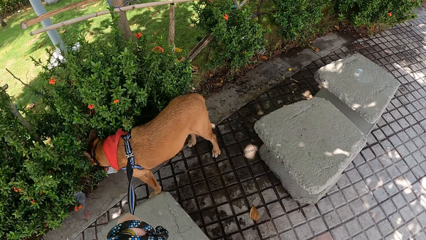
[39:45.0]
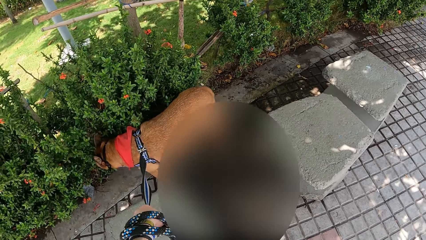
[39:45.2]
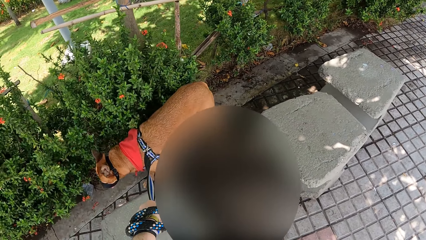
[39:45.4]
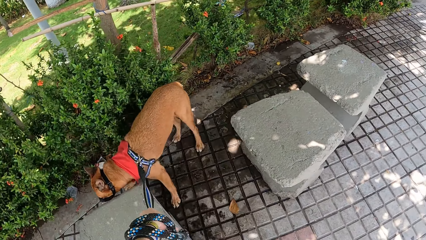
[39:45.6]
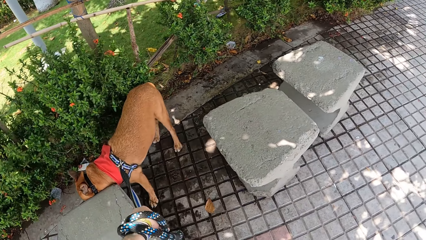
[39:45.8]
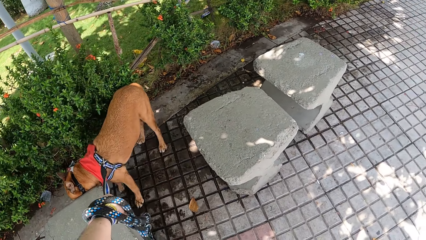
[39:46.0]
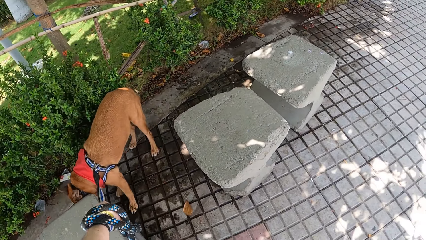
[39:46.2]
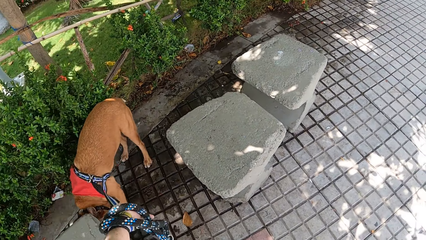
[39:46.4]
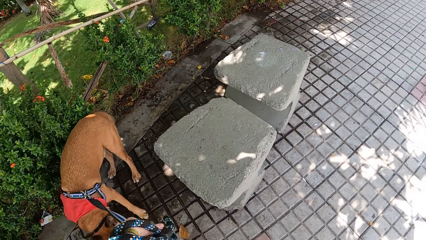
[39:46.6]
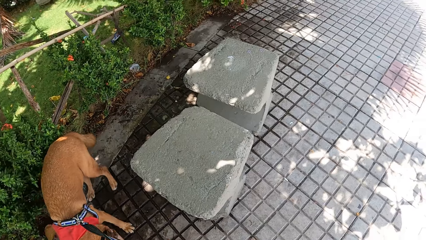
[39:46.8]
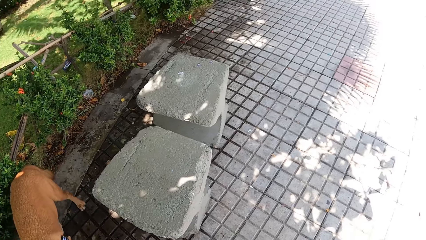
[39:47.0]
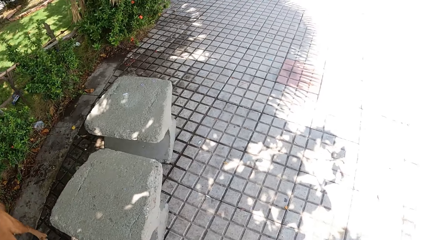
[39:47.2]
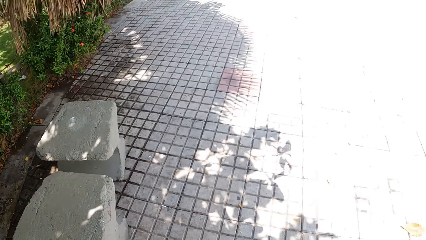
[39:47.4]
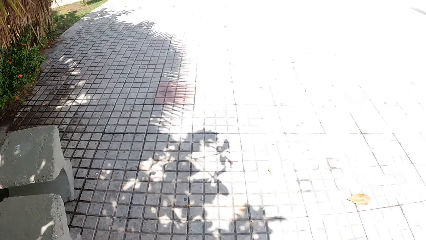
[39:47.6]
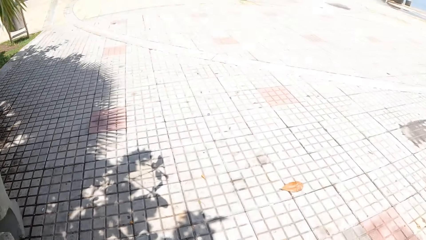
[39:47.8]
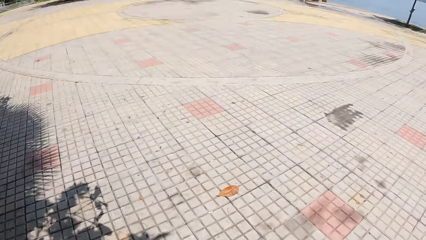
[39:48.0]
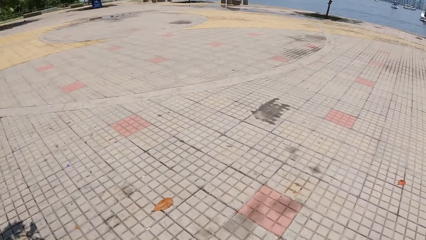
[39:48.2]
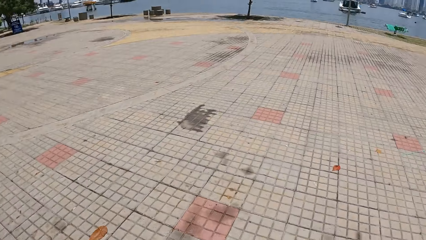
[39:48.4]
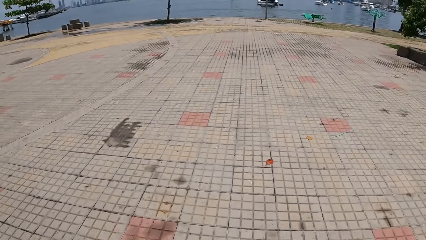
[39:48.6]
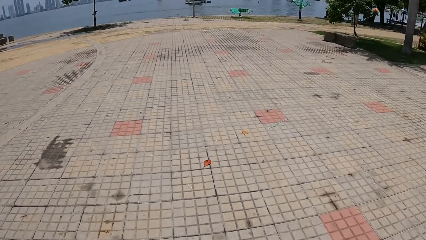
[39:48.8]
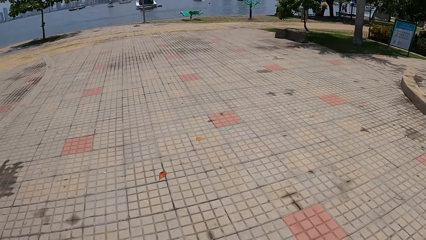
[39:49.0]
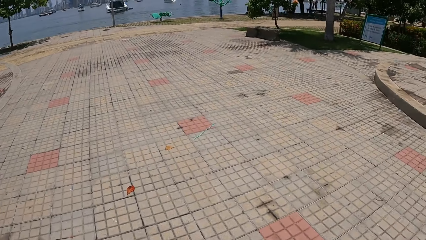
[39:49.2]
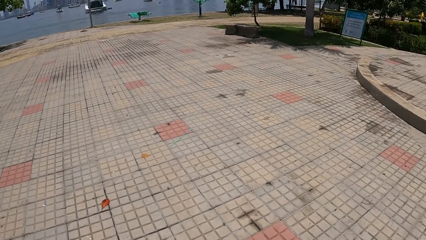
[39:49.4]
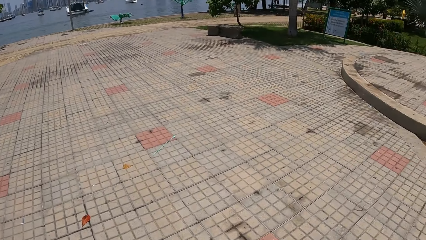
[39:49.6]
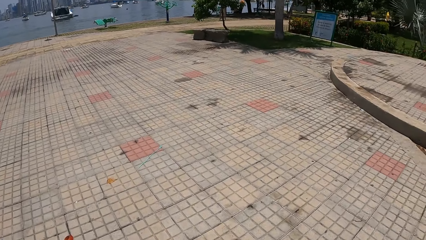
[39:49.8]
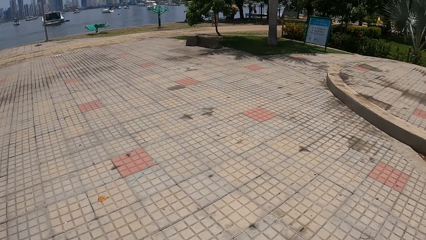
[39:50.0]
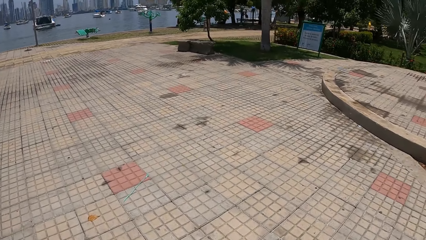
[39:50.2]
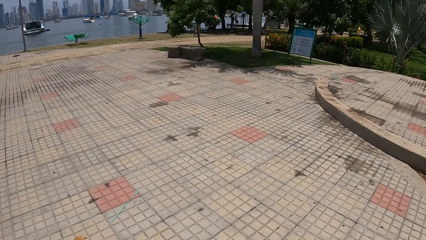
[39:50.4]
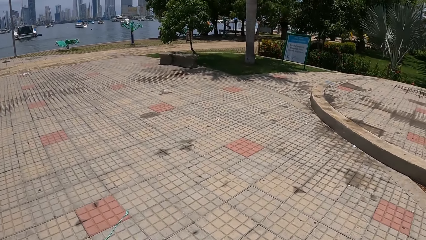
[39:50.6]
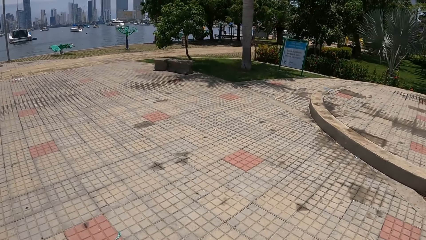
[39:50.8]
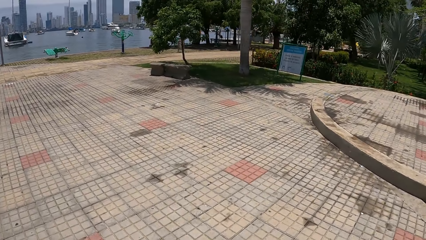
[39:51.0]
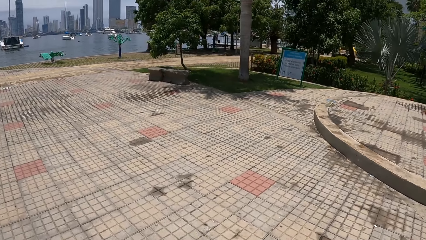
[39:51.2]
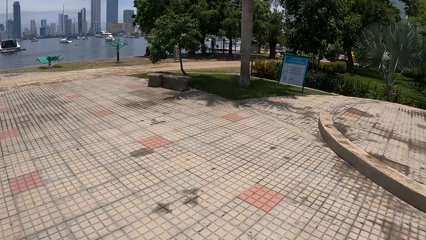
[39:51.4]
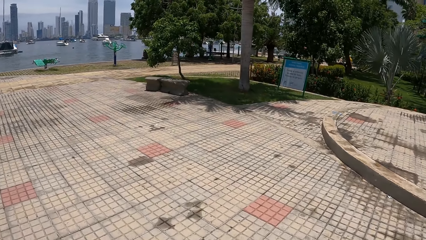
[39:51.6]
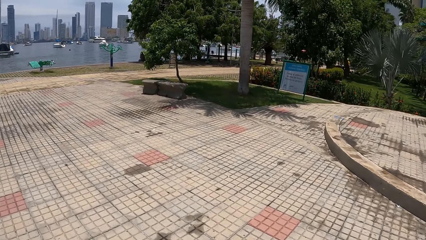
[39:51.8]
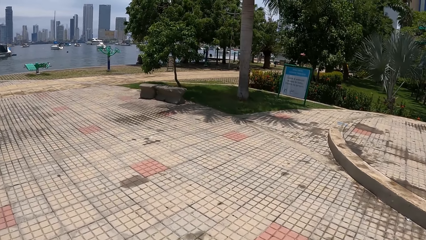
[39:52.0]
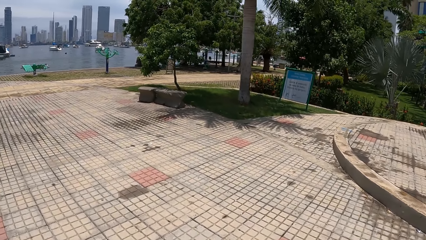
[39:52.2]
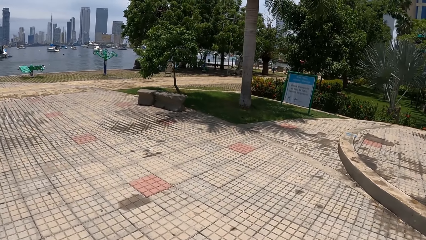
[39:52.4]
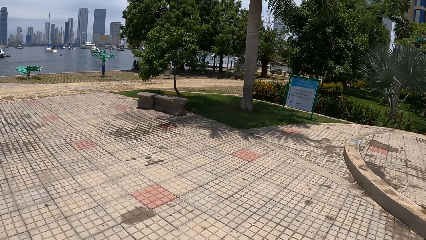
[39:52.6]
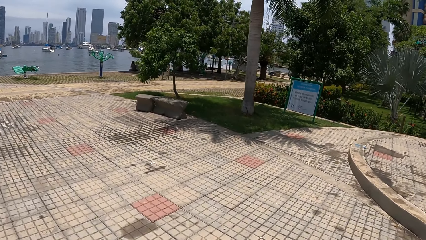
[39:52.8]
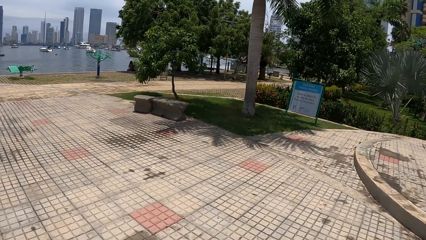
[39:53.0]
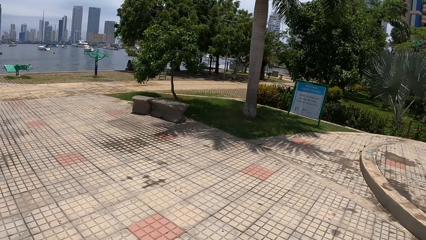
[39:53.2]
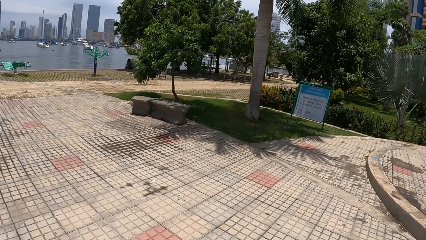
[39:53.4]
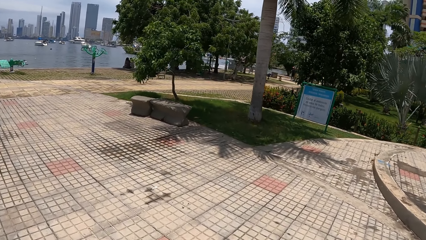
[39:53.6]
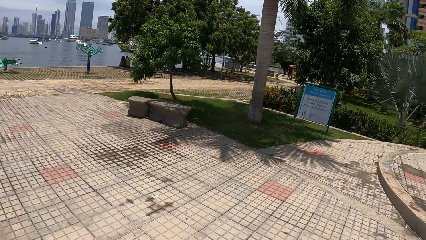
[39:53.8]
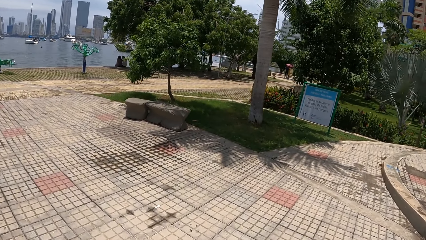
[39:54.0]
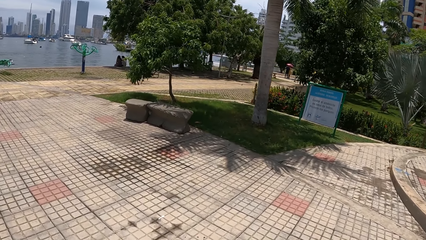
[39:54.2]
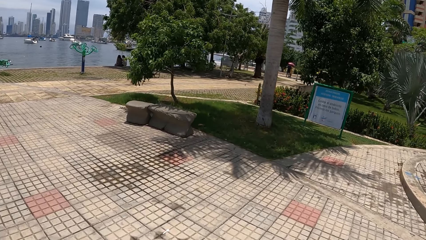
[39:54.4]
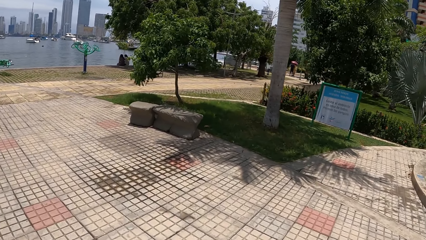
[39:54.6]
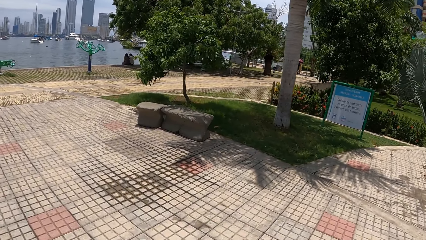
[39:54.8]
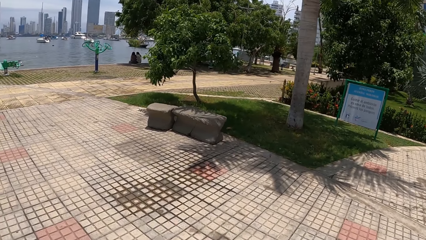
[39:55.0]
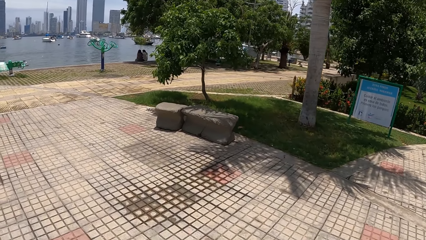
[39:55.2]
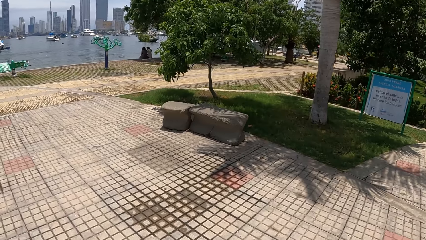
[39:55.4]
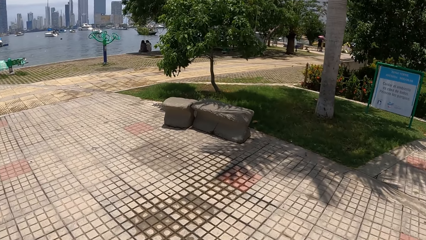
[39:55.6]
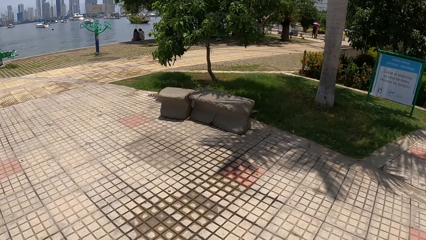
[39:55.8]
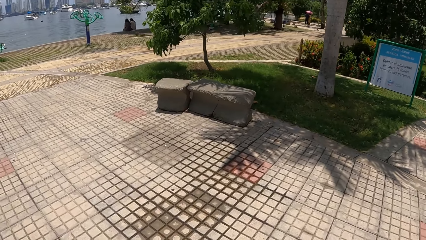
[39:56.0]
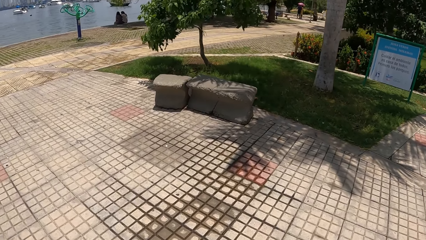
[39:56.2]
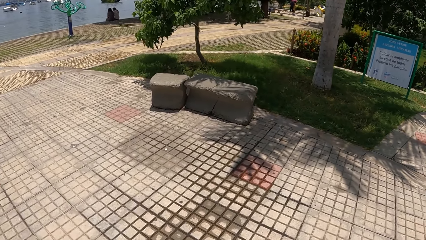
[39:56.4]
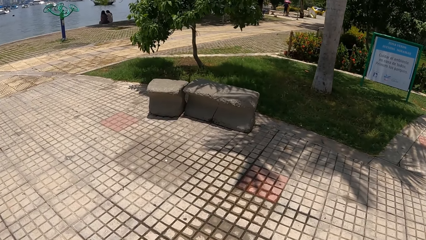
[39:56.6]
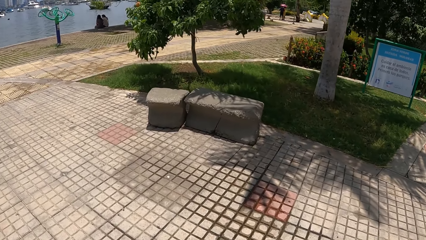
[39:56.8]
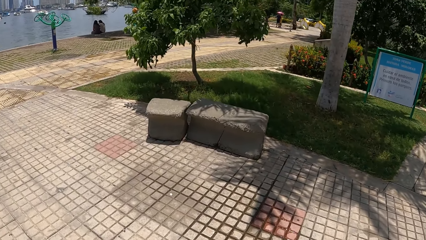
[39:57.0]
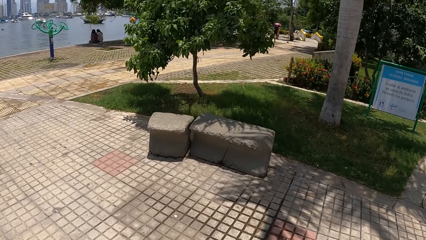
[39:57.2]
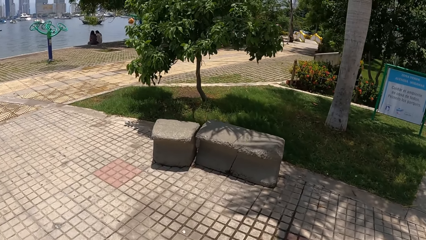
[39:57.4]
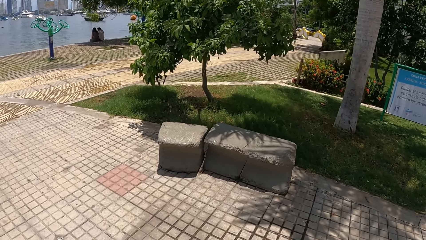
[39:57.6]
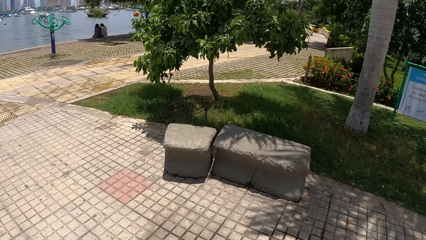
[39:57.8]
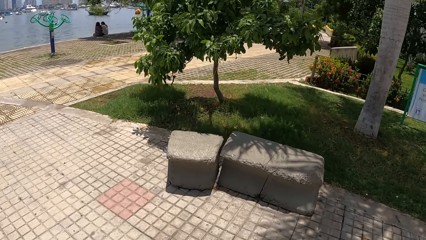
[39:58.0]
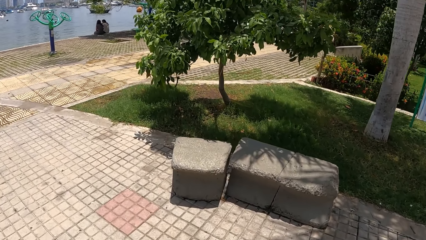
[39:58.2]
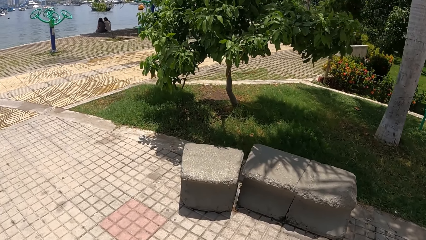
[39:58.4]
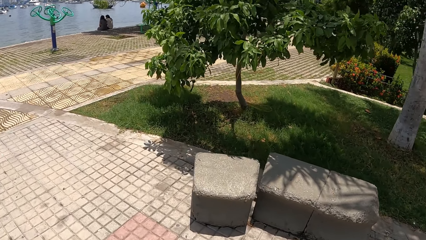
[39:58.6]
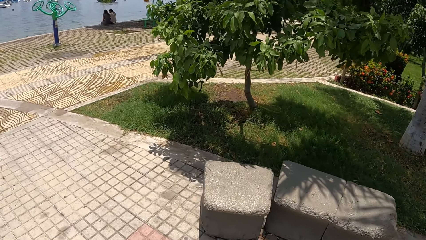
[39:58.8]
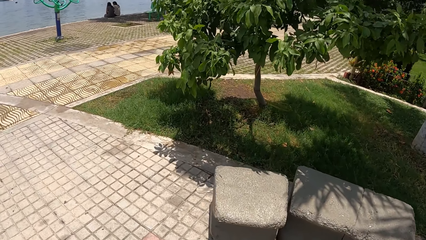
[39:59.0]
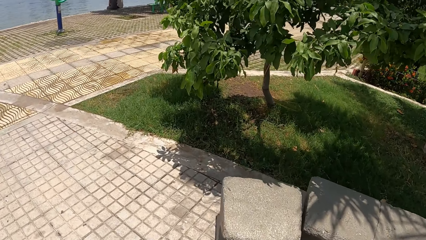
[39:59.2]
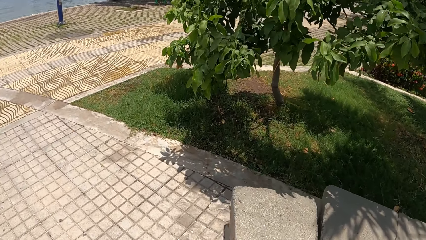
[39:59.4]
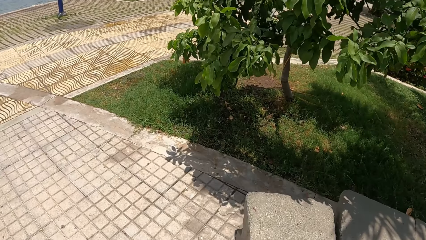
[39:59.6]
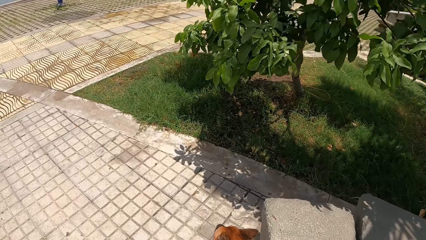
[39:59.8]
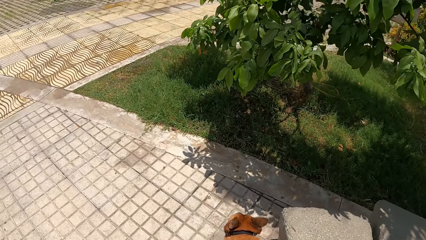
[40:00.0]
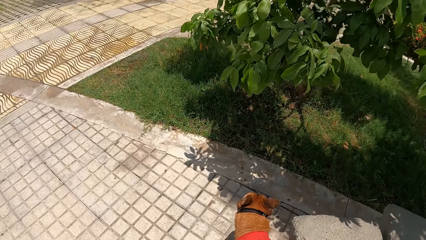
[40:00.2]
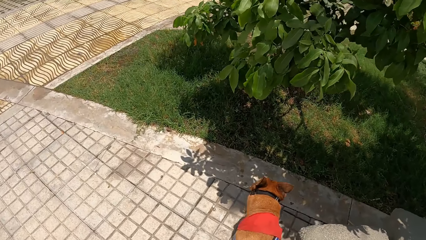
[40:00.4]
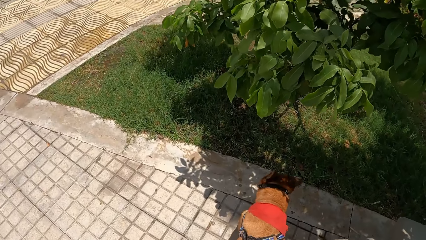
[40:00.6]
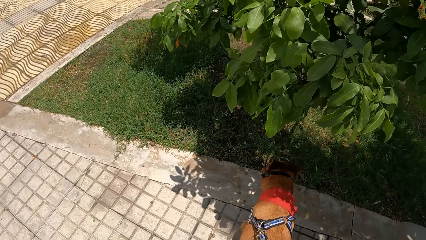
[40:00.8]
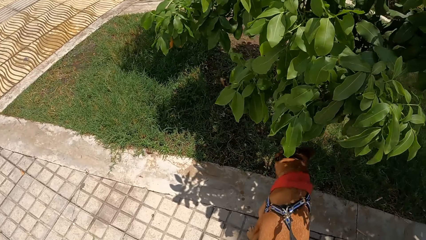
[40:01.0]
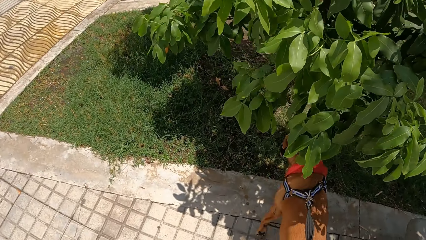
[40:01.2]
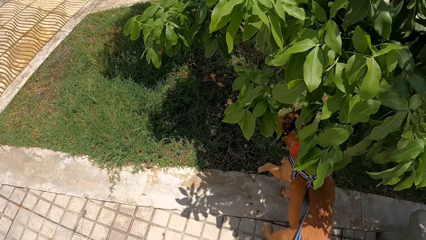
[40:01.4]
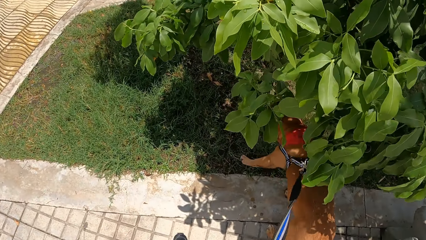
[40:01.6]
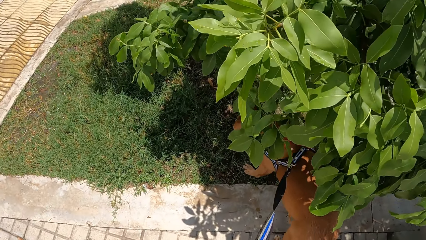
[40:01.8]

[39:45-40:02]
The camera wearer stares at the dog. They walk the dog on the sidewalk.
